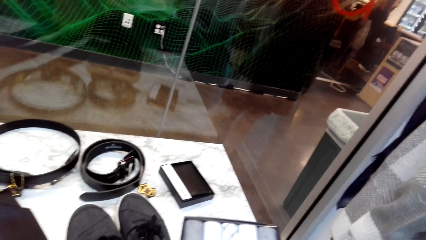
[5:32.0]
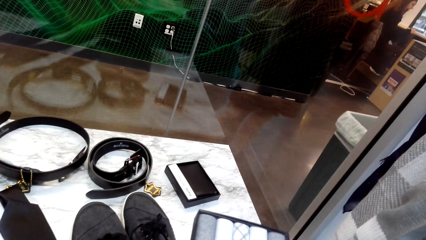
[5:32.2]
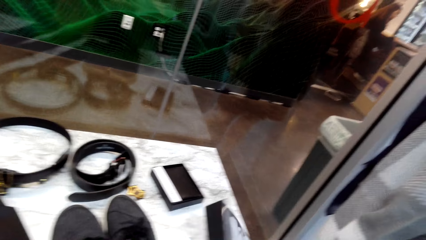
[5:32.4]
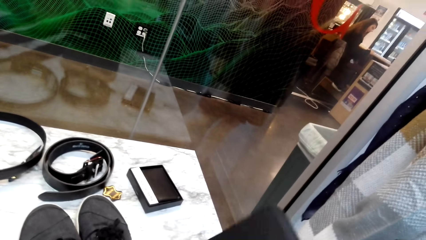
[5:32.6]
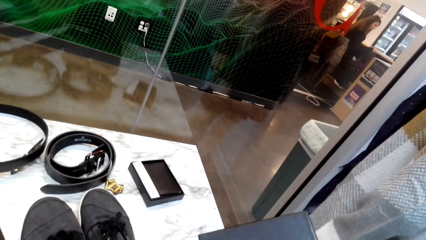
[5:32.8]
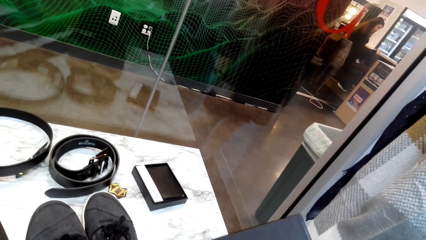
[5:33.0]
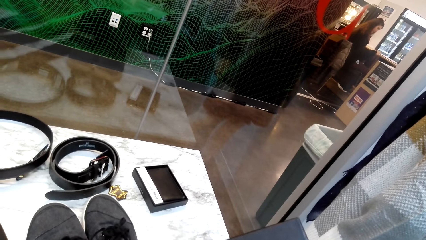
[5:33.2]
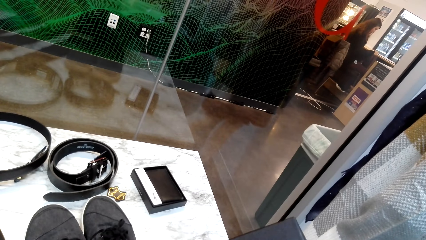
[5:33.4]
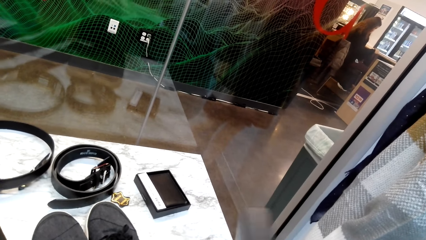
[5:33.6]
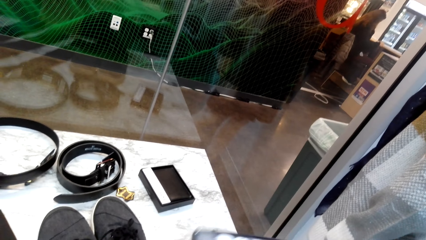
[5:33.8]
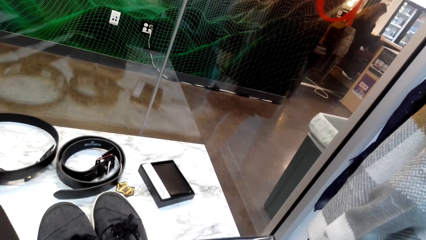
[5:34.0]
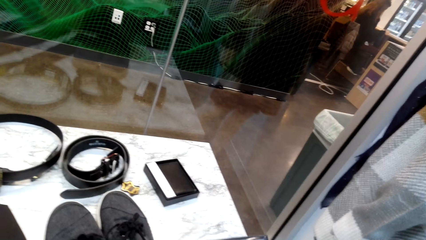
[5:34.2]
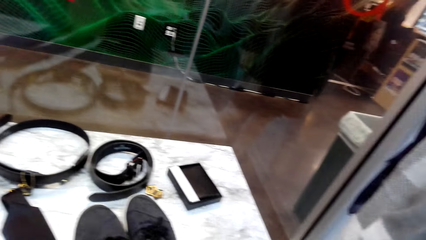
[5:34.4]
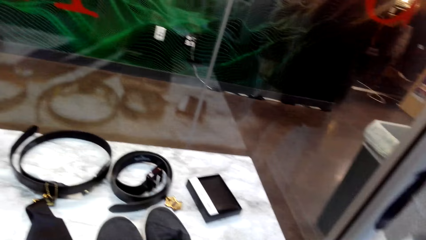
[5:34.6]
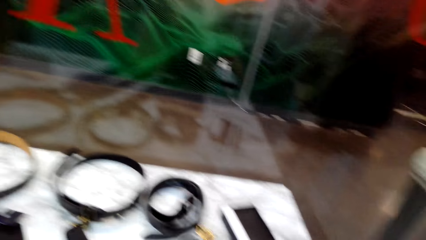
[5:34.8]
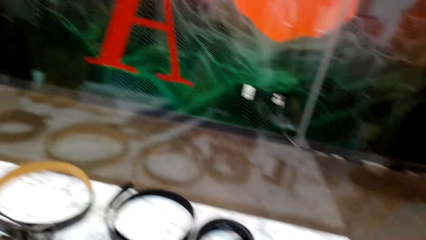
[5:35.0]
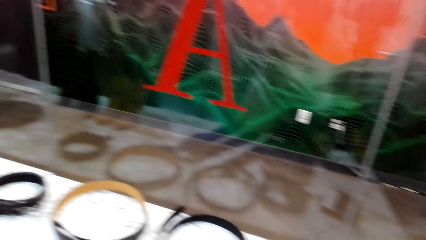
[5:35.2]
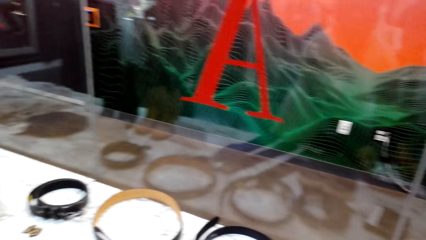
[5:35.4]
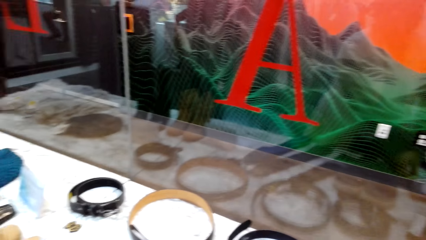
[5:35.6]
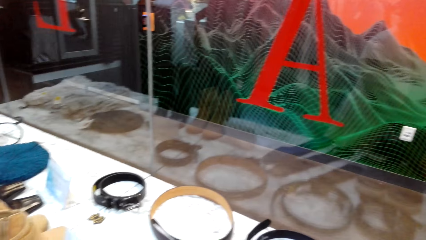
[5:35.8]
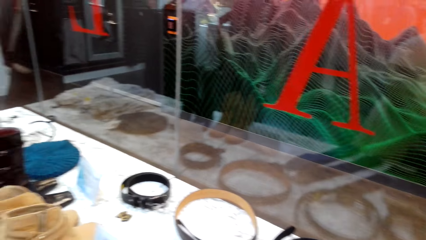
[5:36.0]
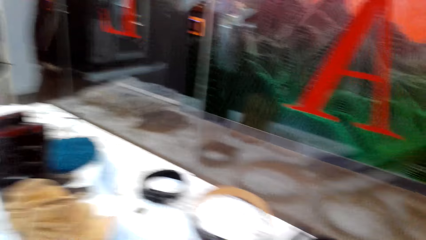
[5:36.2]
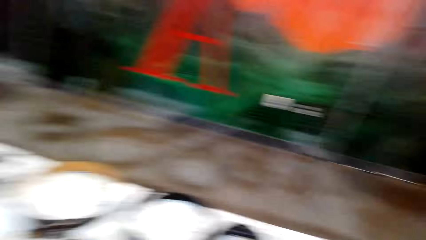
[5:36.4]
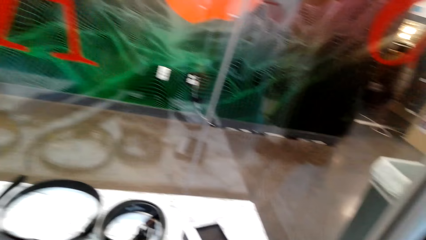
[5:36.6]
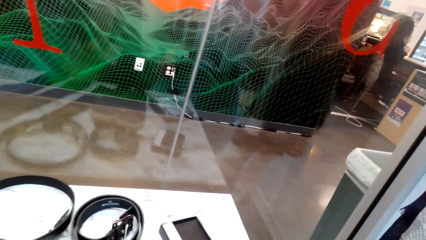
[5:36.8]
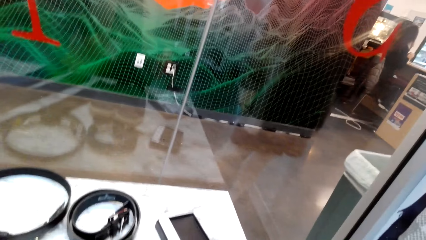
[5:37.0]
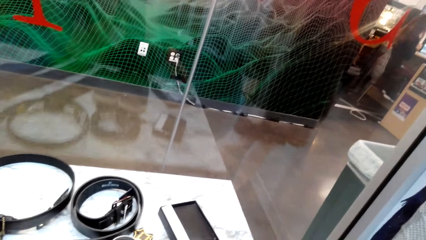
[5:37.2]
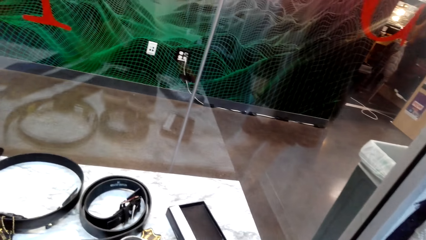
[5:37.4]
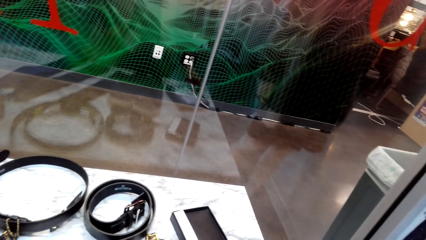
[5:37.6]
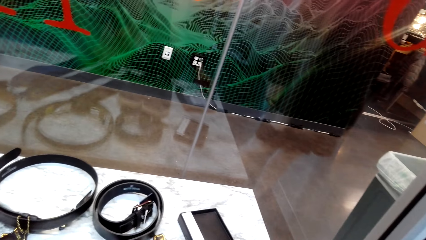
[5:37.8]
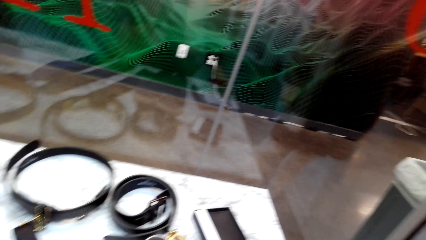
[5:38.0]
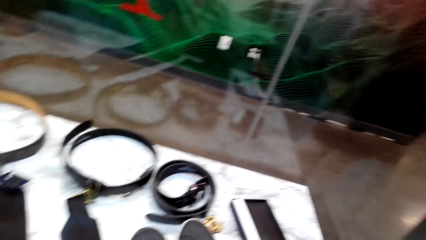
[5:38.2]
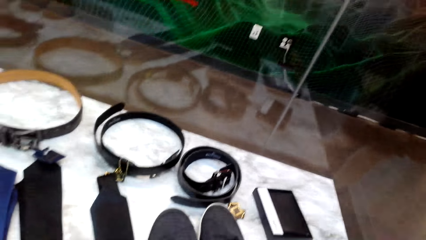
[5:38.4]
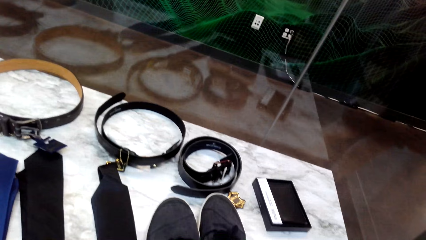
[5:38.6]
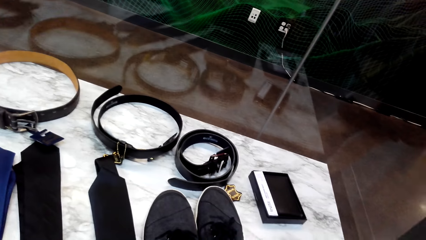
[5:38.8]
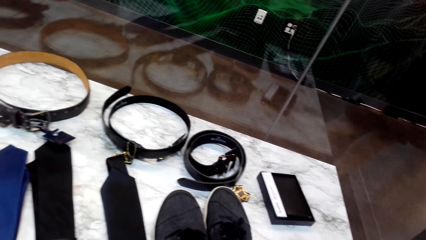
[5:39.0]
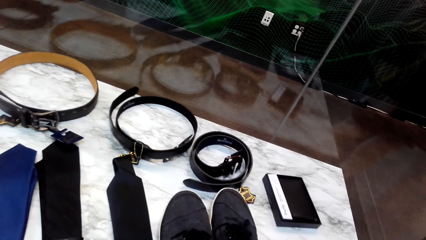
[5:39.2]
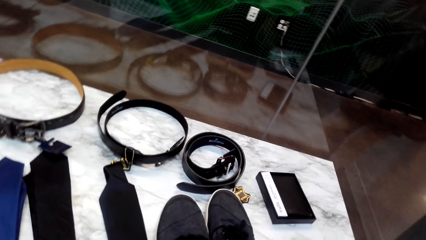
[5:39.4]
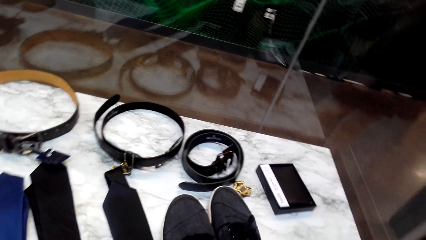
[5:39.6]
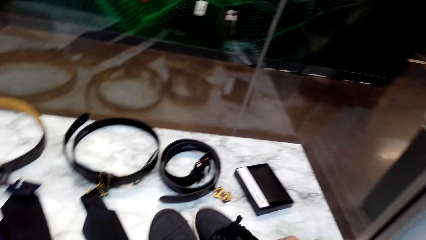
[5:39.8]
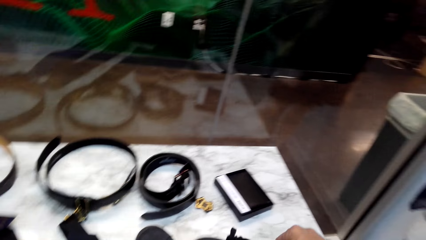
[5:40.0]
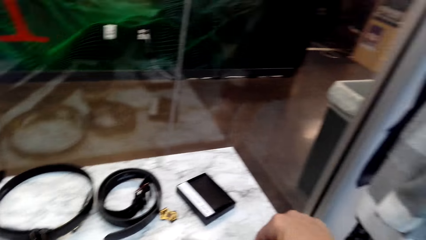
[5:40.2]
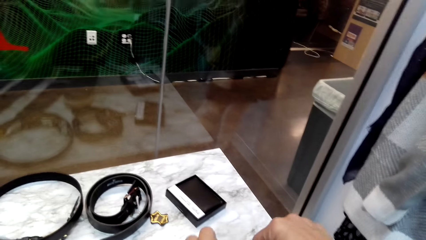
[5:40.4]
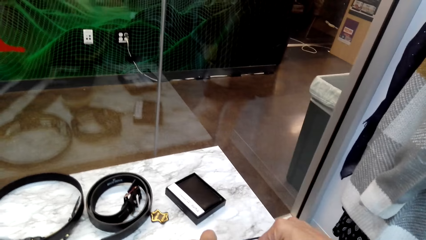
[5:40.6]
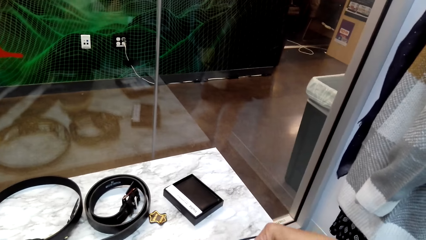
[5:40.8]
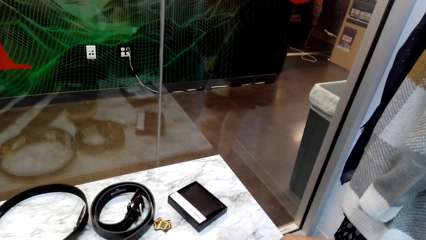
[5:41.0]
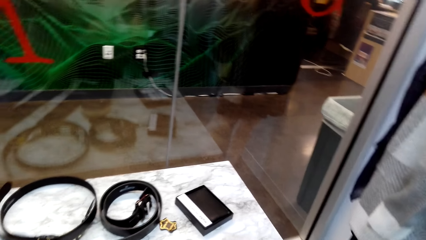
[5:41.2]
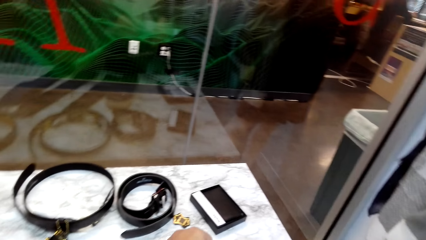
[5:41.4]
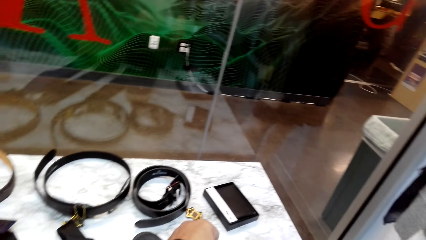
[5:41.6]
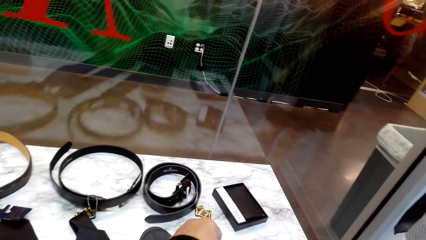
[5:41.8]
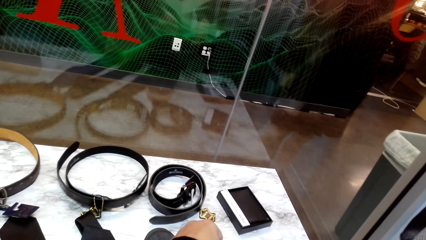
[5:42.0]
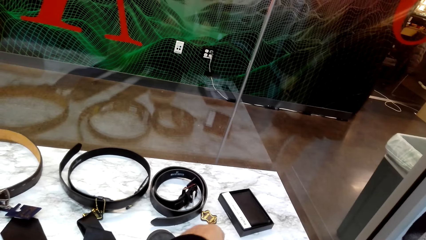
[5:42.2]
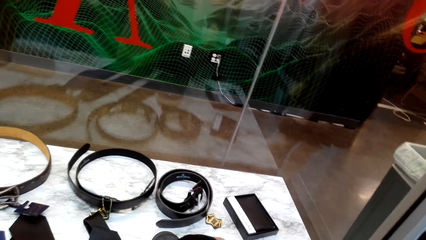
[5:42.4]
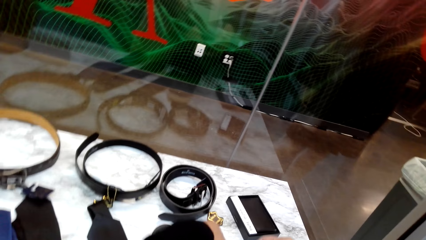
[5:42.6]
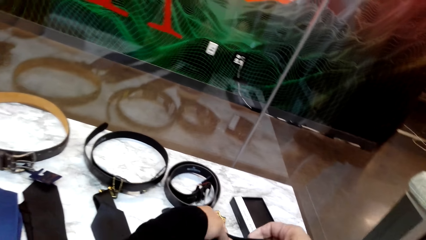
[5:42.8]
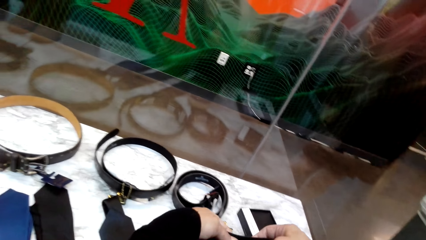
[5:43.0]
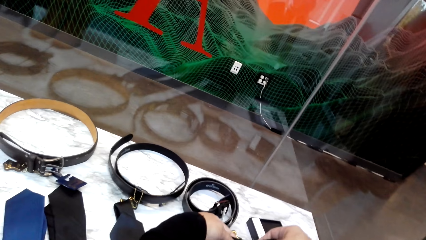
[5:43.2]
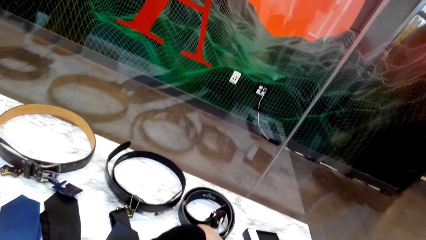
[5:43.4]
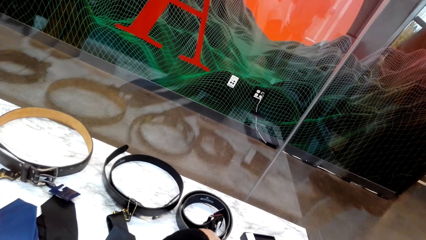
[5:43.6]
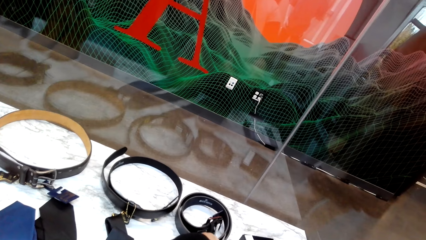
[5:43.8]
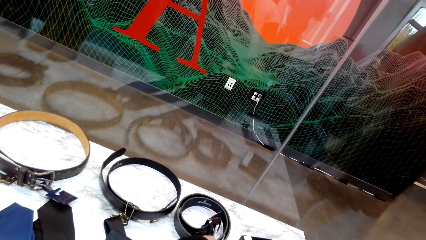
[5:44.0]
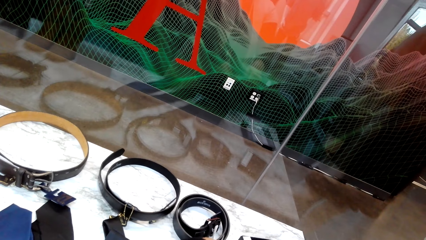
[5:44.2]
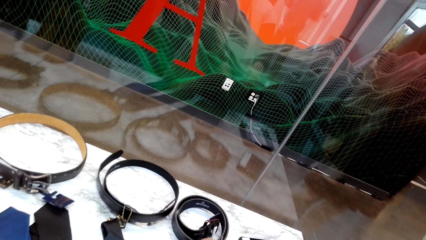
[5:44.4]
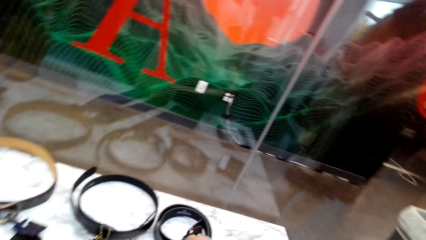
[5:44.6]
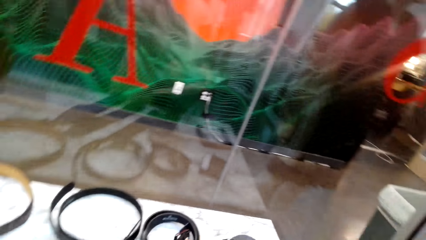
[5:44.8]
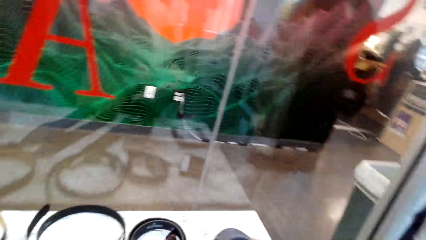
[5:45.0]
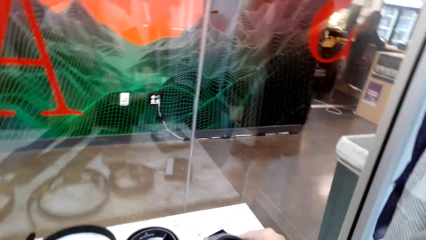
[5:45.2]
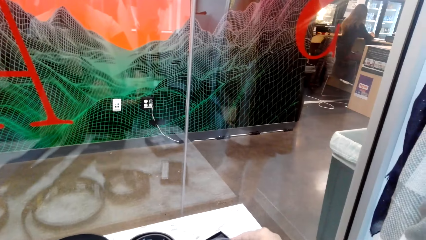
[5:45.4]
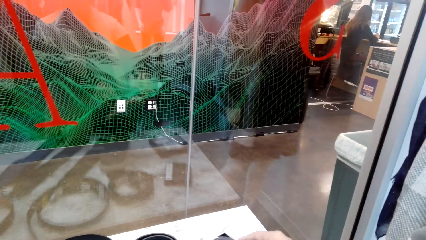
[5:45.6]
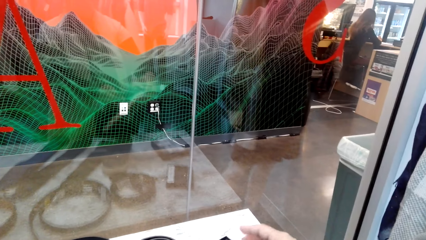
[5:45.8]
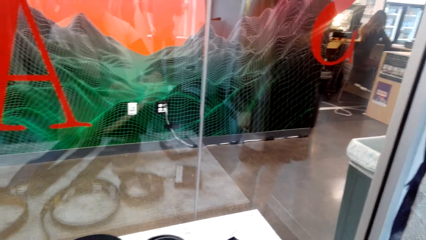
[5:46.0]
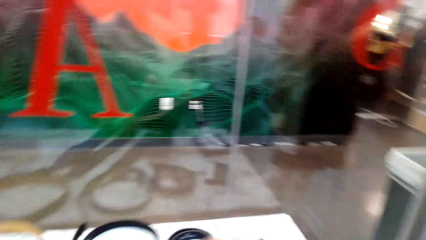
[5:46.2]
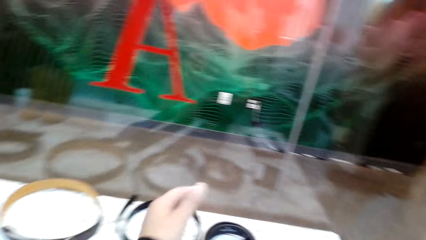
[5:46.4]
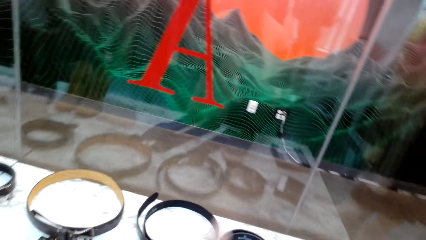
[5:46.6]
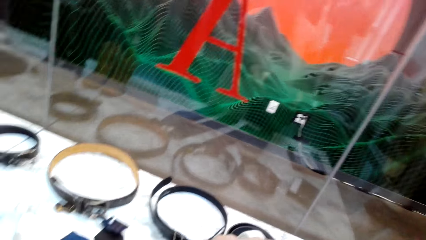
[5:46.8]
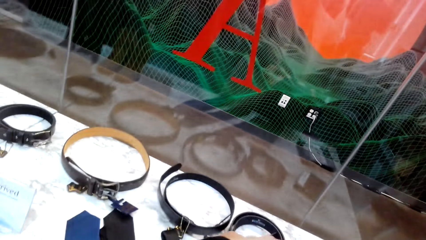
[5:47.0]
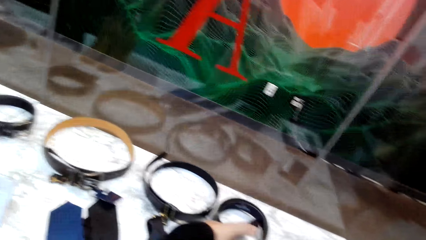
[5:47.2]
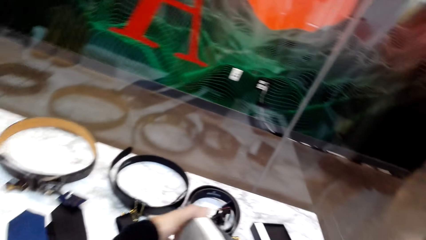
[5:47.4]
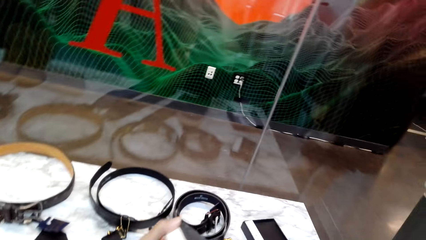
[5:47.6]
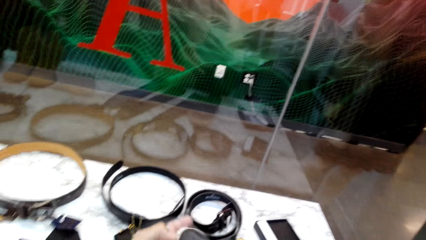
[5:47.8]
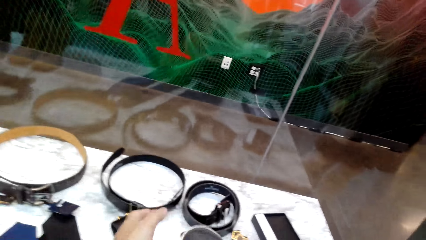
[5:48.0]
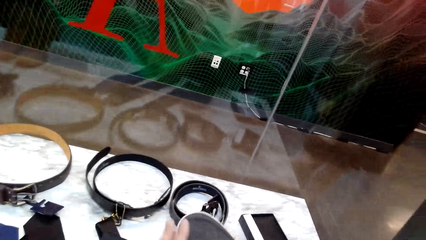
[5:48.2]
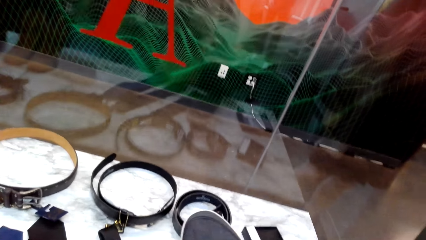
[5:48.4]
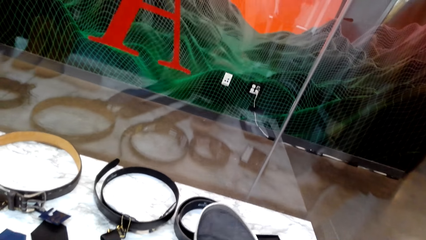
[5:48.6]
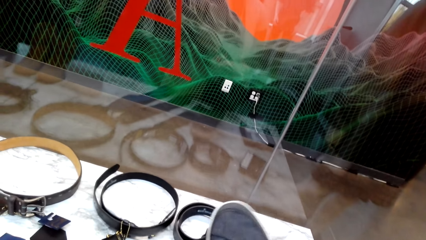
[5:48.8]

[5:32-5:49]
The camera wearer looks at the assorted neck ties. They look around. They put the assorted neck ties down. They pick a shoe. They look at the shoe.
